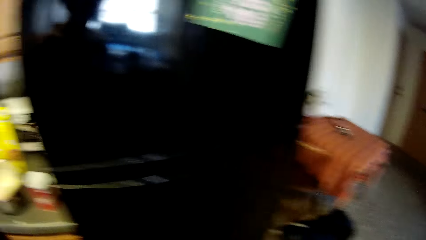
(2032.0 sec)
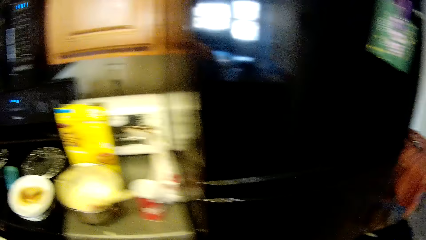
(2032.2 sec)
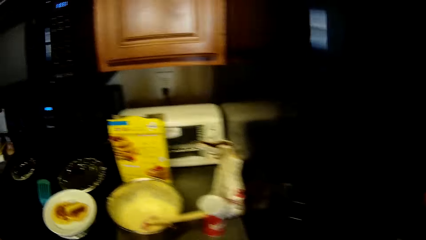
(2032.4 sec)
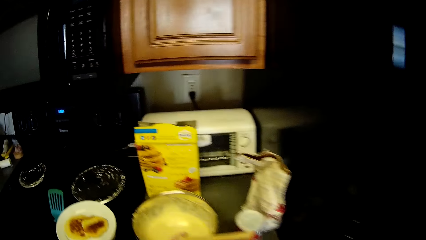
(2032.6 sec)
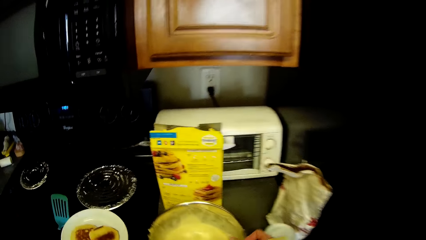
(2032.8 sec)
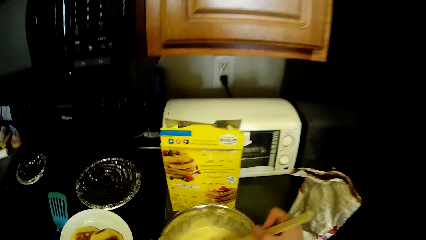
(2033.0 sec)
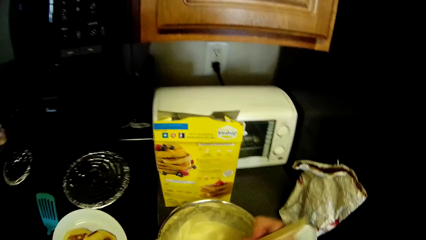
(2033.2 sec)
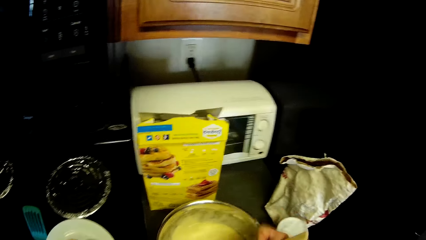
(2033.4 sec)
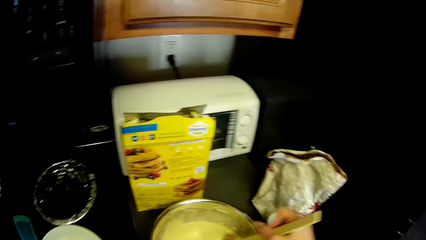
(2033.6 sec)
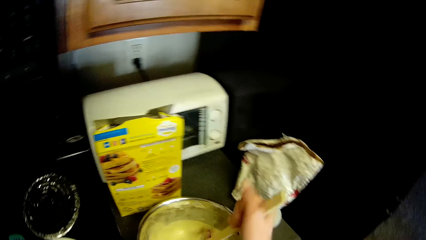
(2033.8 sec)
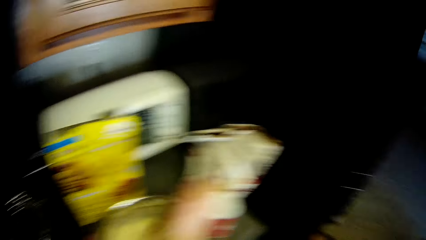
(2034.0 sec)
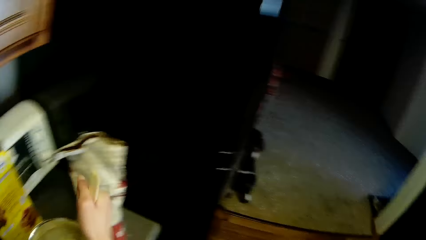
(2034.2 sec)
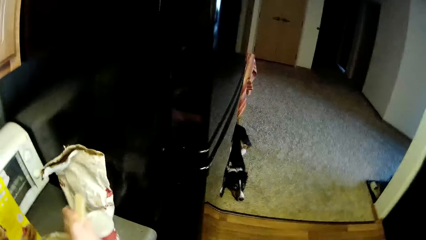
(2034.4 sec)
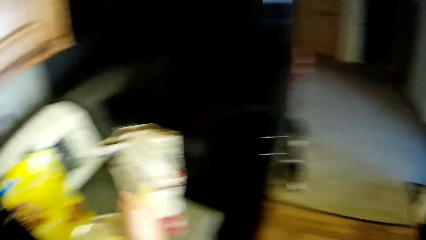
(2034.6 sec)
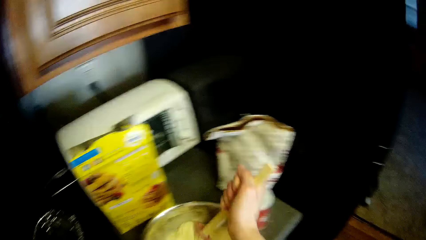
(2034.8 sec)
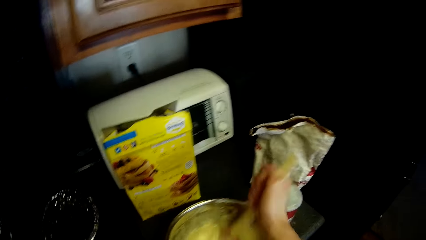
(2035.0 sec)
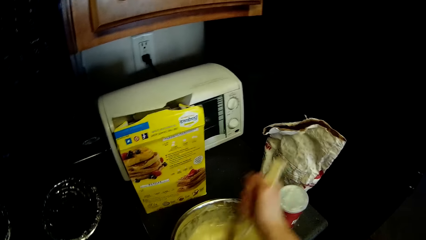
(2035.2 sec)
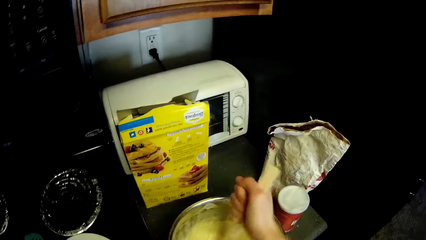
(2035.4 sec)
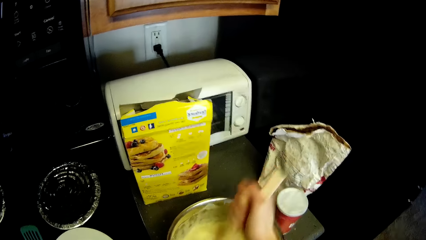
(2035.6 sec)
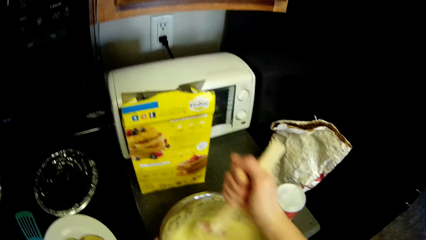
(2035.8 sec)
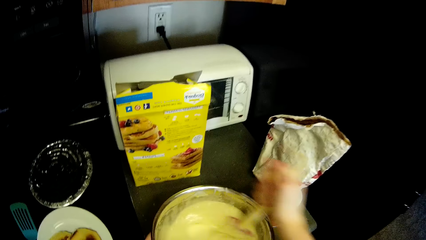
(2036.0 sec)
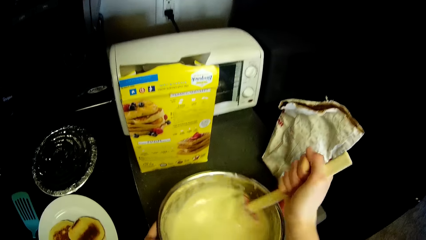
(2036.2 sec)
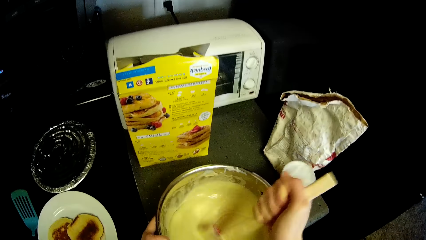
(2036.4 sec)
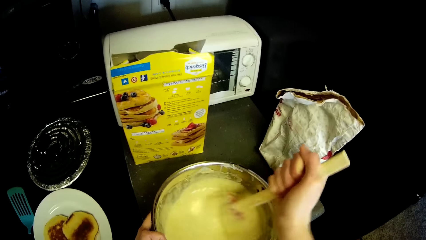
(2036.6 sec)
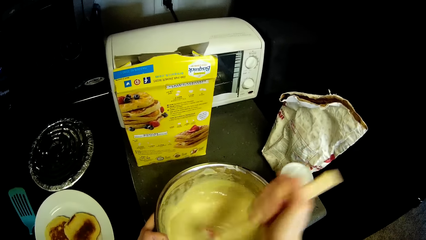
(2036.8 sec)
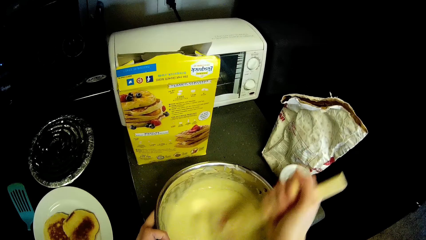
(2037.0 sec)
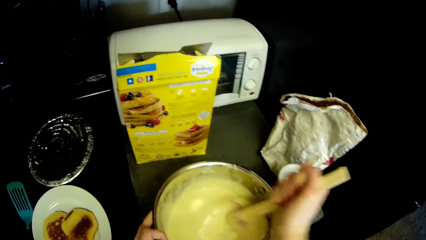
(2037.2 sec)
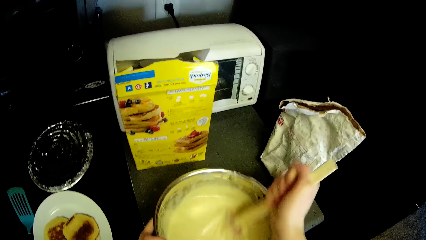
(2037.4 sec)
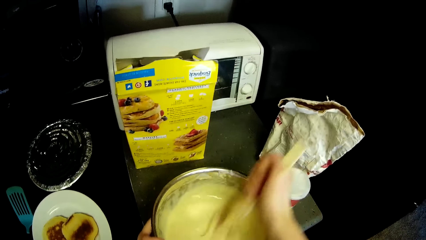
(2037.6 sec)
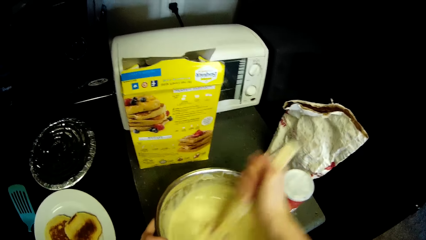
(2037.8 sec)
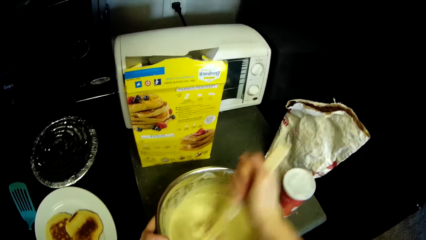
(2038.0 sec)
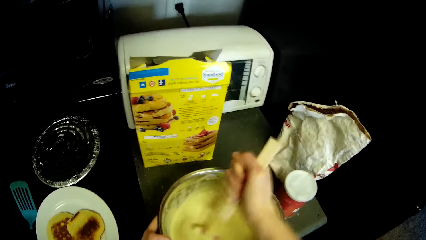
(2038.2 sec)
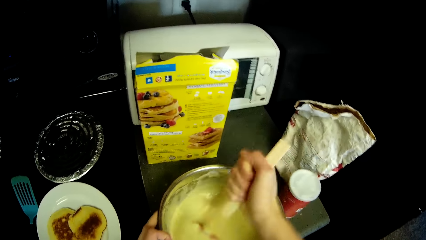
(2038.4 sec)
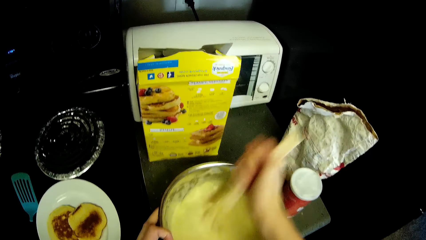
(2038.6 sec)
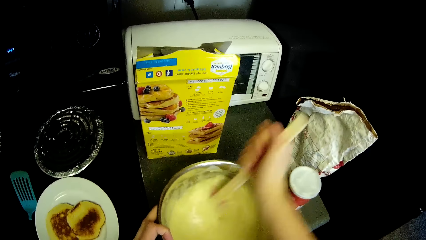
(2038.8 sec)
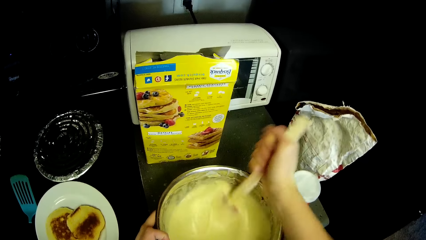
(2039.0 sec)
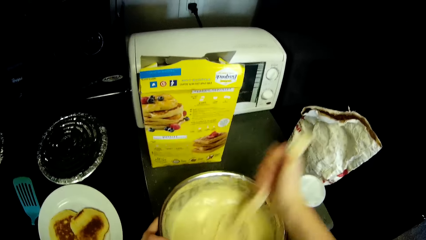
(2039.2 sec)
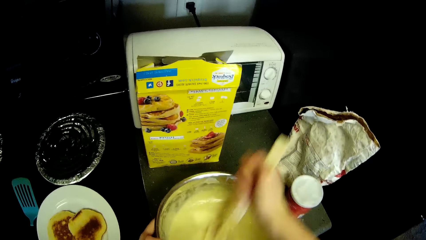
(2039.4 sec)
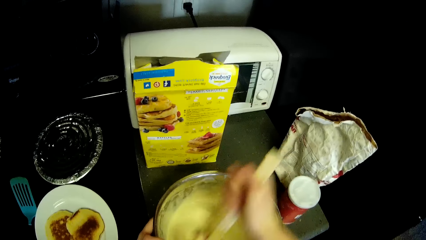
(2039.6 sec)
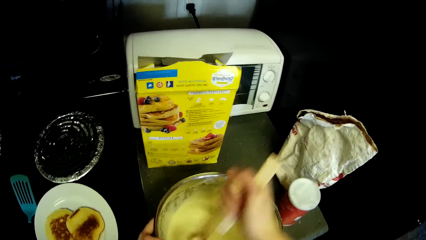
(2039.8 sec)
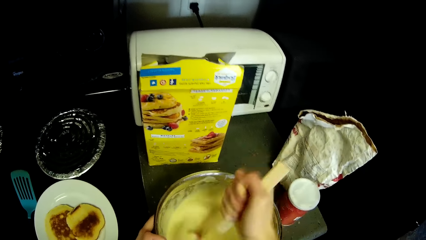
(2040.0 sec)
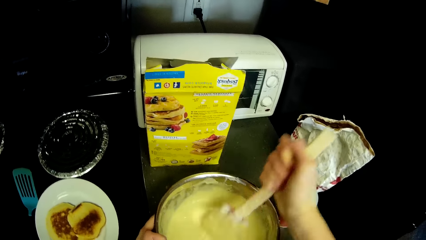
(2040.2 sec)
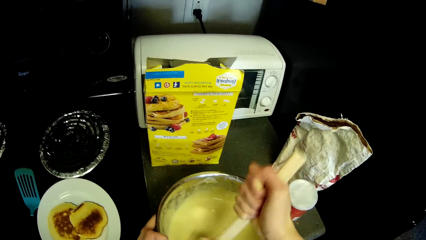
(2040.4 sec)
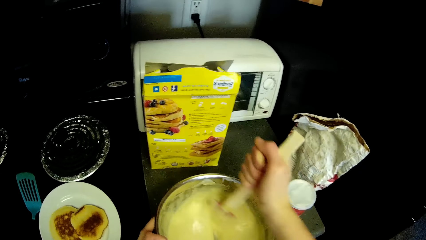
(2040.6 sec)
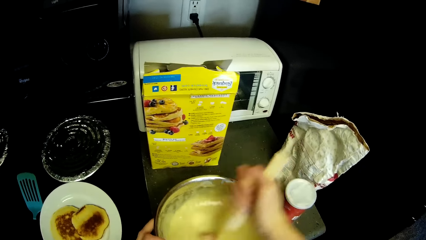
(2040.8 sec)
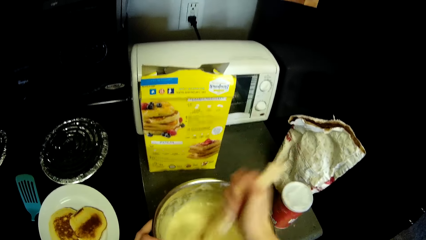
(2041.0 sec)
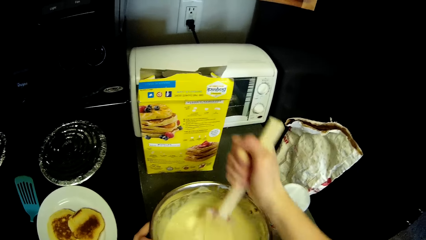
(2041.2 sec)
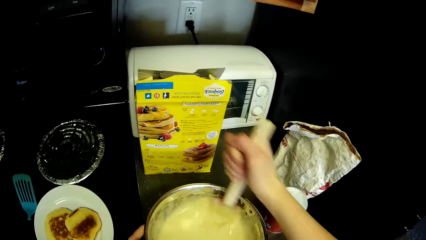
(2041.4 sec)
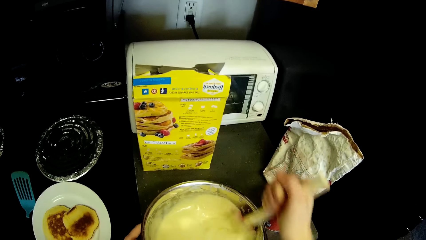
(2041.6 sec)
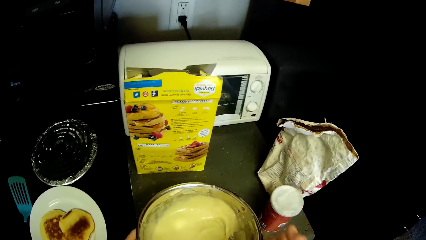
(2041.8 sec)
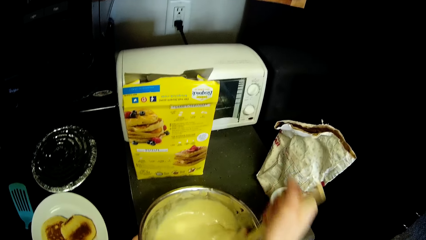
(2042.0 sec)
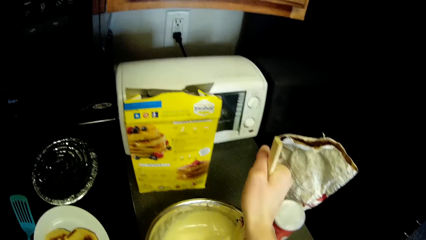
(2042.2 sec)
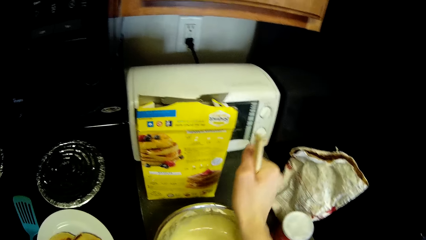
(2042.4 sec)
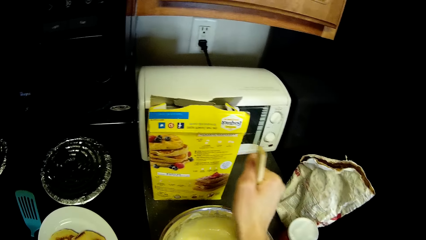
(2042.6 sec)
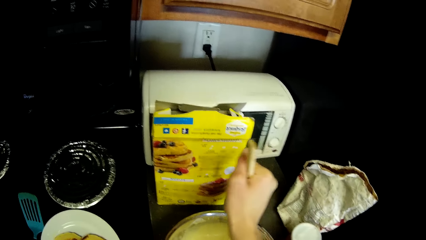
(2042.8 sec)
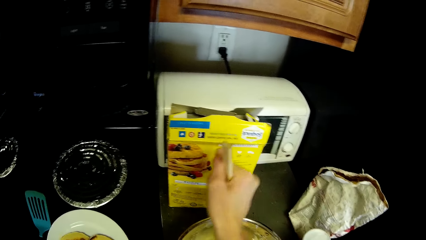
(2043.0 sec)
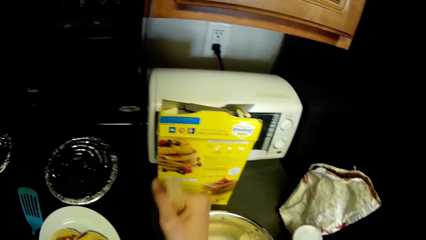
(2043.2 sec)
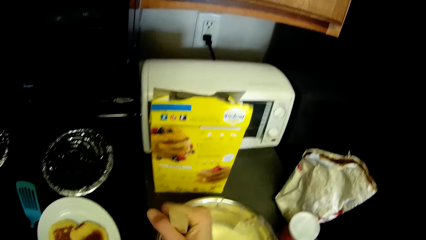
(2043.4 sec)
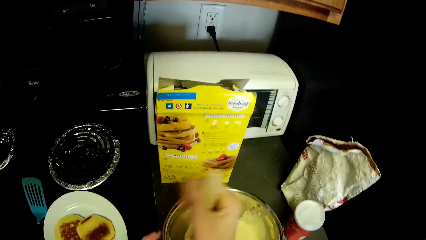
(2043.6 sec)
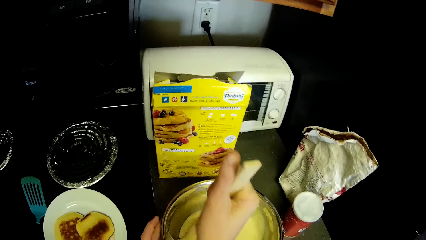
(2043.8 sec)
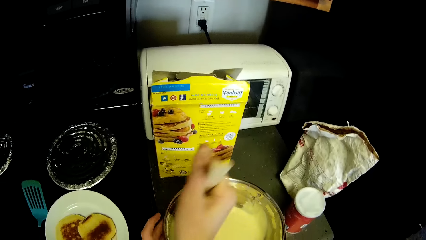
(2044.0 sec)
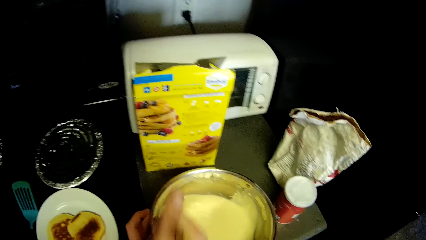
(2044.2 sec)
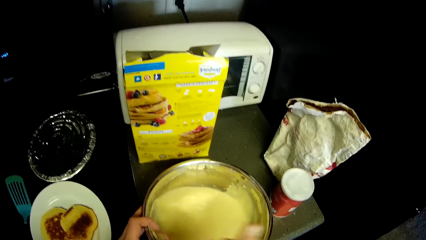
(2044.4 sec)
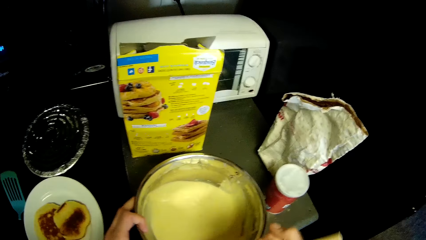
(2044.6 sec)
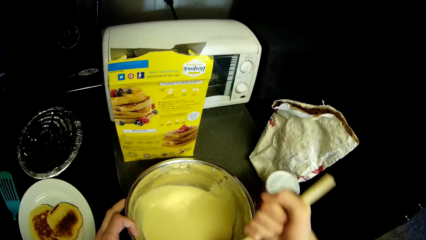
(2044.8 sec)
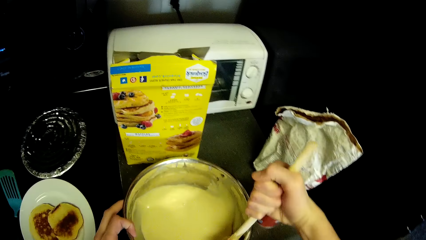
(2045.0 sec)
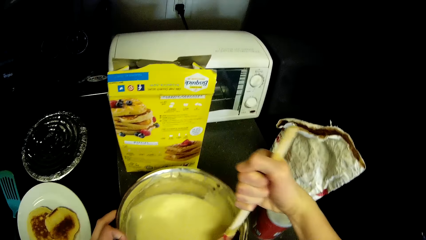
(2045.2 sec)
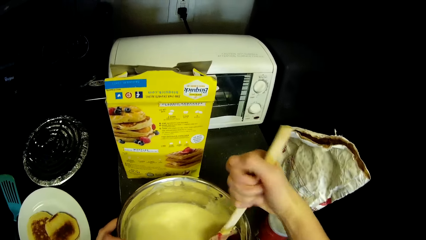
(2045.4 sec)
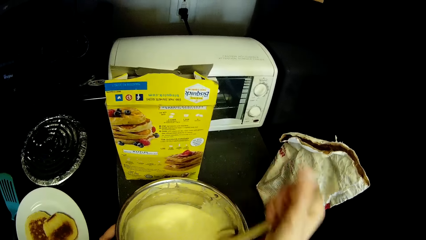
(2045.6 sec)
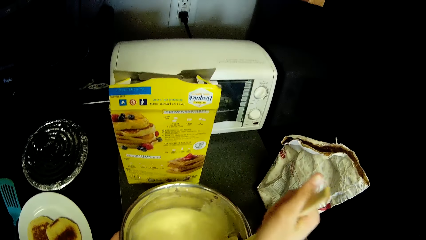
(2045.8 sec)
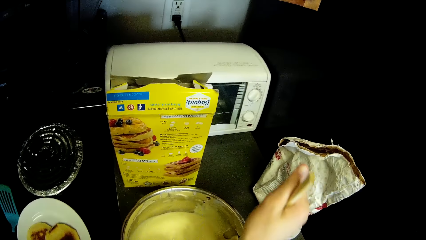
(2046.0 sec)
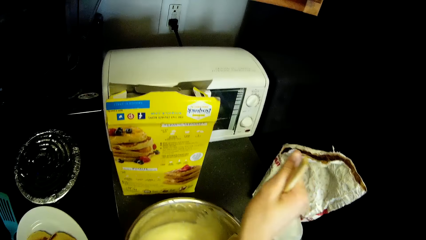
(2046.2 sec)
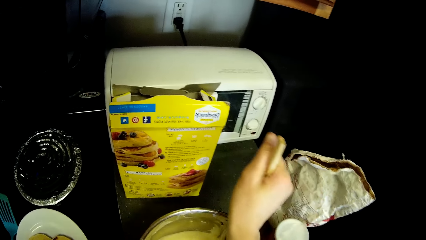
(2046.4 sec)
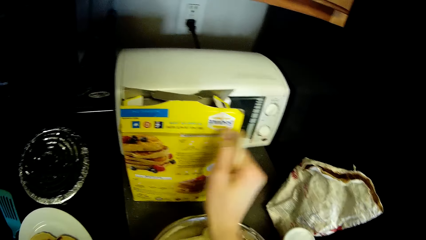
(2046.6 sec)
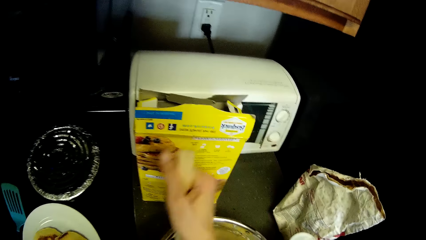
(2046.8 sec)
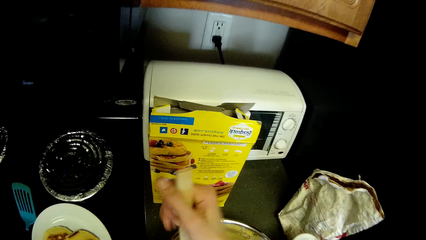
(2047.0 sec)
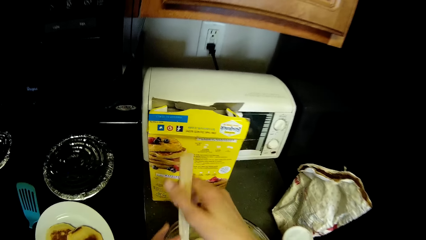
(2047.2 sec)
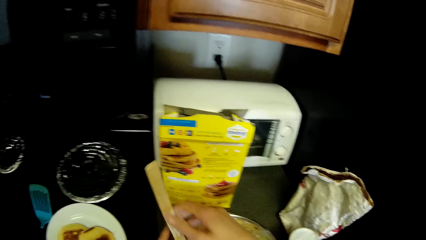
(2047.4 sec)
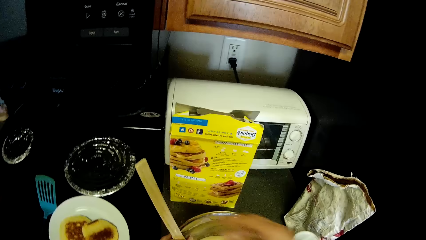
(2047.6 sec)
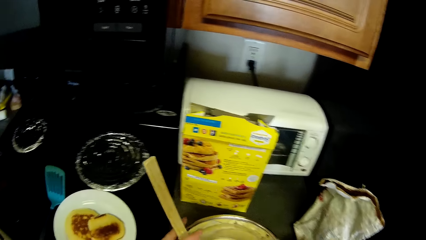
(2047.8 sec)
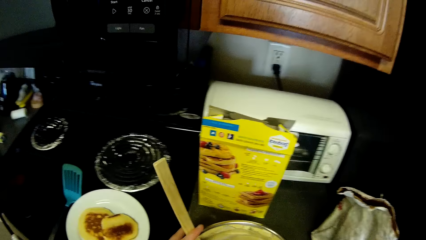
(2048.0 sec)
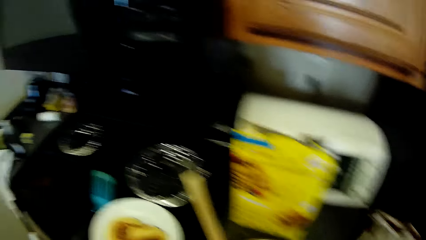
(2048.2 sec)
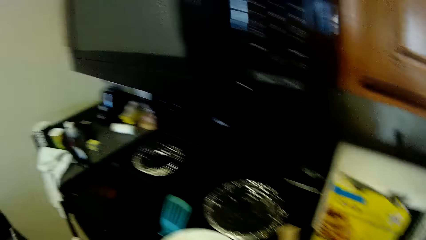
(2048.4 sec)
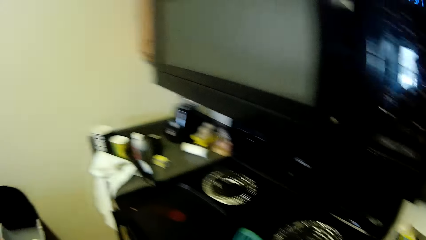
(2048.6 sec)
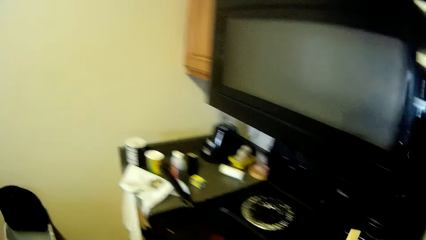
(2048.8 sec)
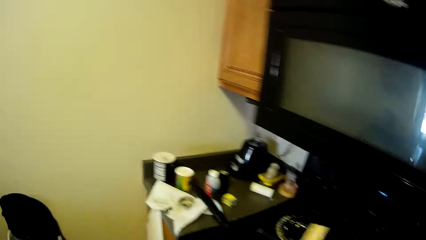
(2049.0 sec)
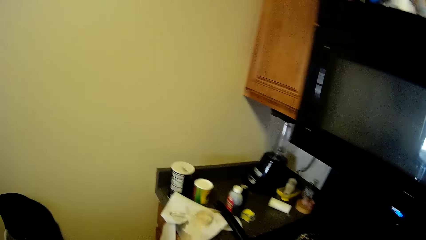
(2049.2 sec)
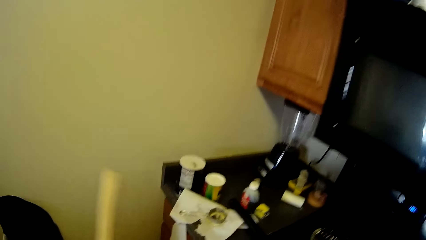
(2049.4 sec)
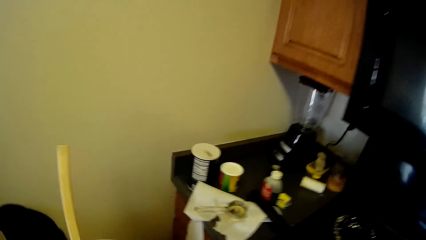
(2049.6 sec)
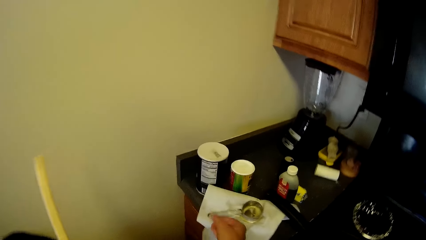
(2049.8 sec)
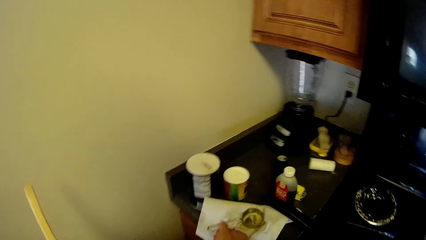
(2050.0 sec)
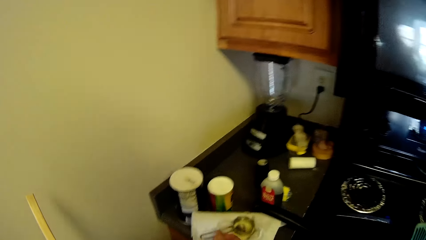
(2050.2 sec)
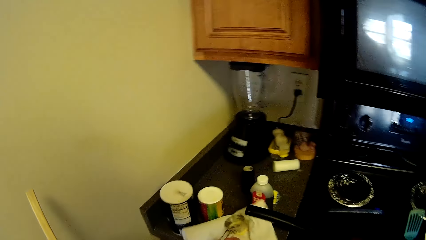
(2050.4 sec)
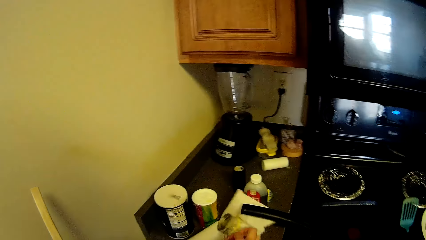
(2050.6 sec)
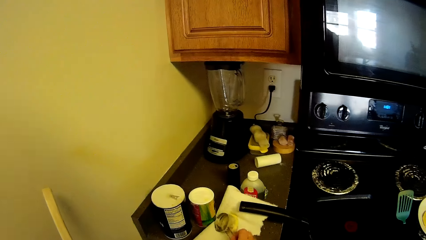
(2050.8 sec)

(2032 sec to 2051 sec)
The camera wearer walks back towards the stainless bowl. They resume mixing the pancake mix together with the ingredients in the stainless bowl. They carry the stainless bowl. They walk towards the measuring cup on the slab. They pick up the measuring cup from the slab.
